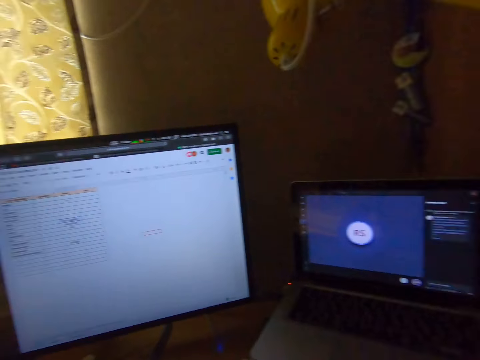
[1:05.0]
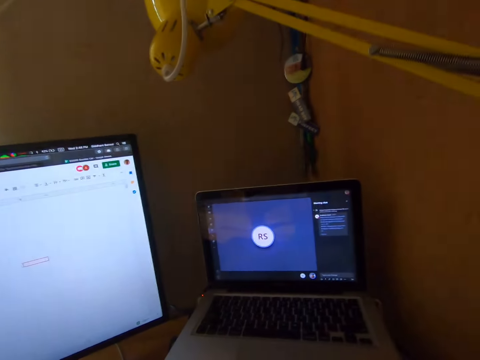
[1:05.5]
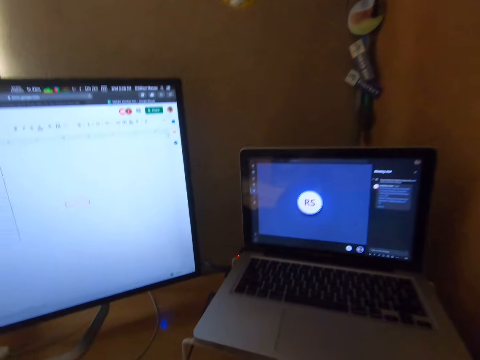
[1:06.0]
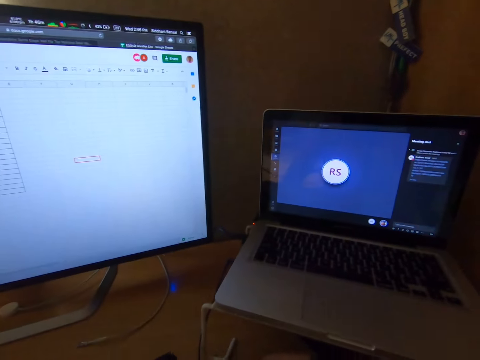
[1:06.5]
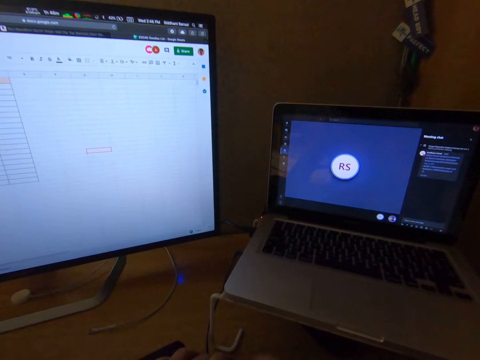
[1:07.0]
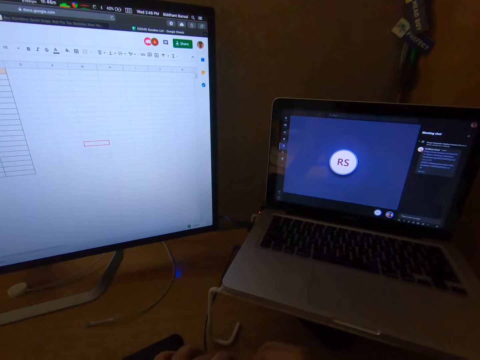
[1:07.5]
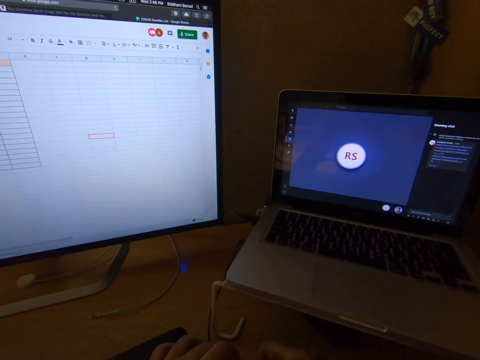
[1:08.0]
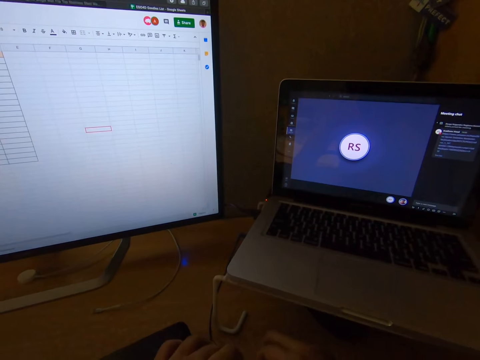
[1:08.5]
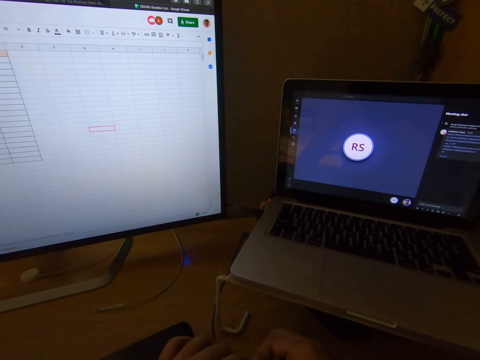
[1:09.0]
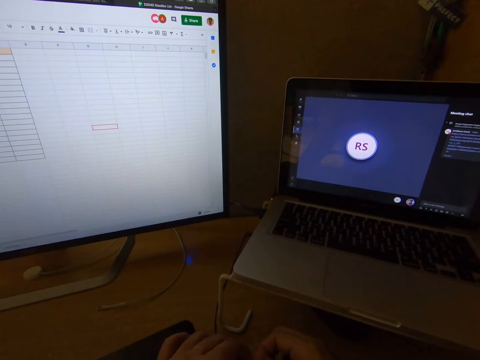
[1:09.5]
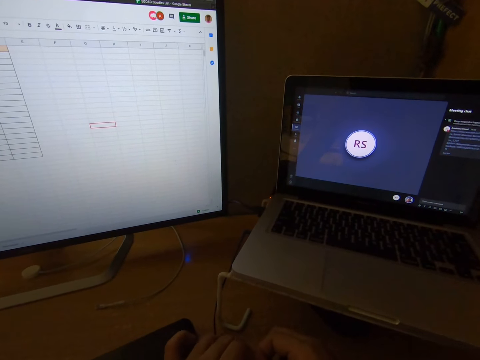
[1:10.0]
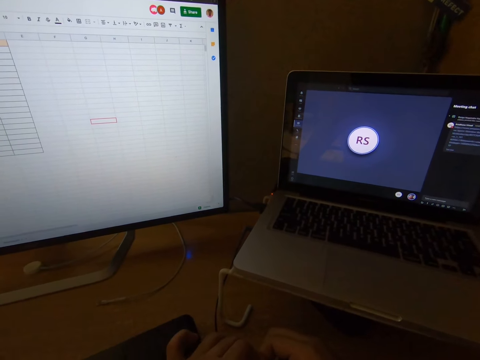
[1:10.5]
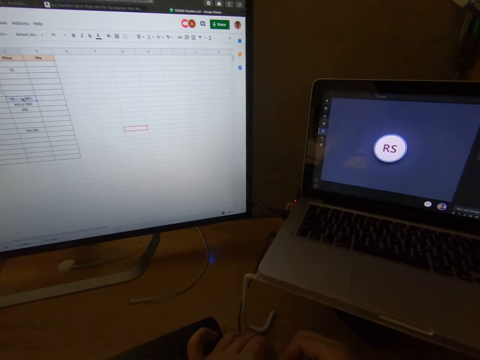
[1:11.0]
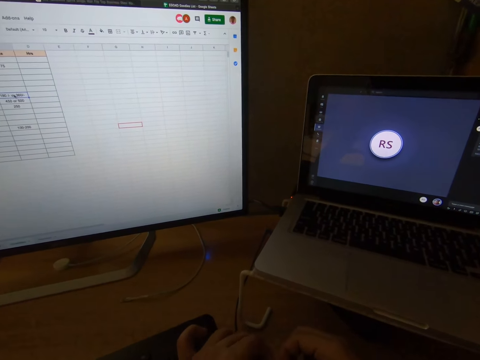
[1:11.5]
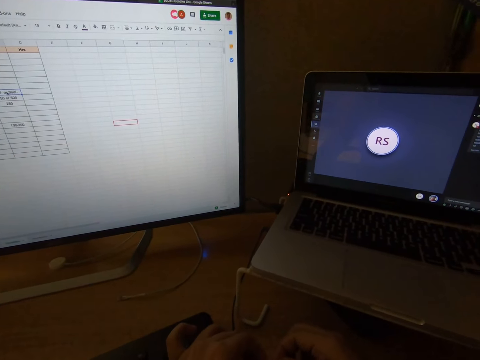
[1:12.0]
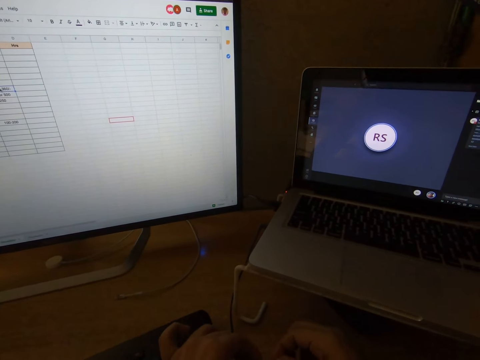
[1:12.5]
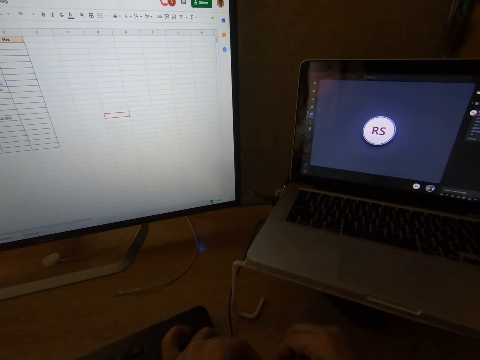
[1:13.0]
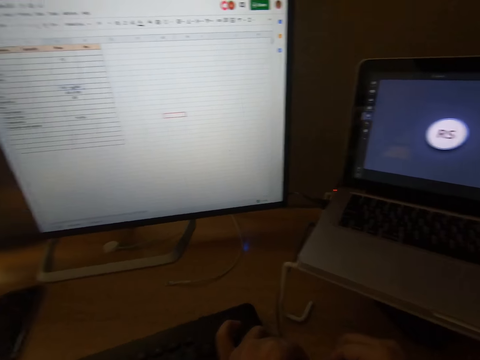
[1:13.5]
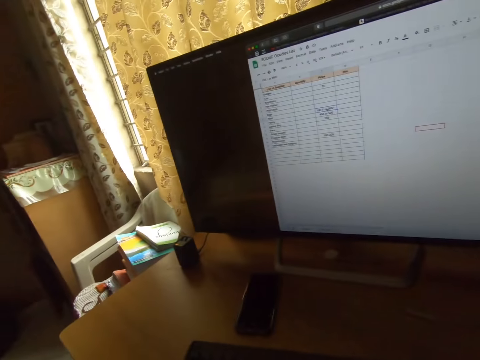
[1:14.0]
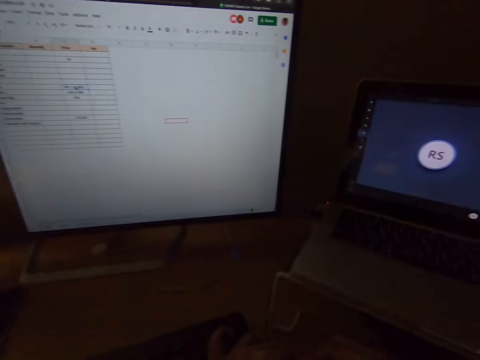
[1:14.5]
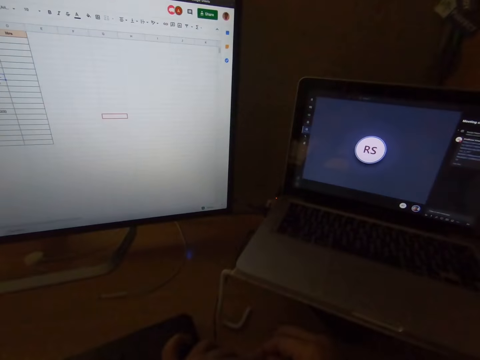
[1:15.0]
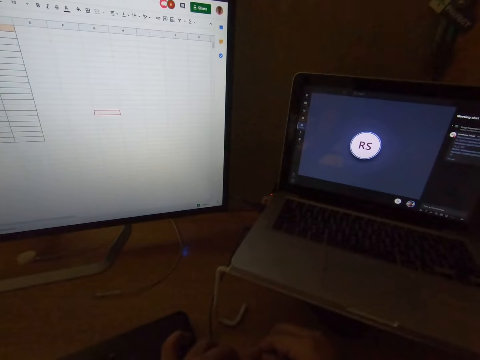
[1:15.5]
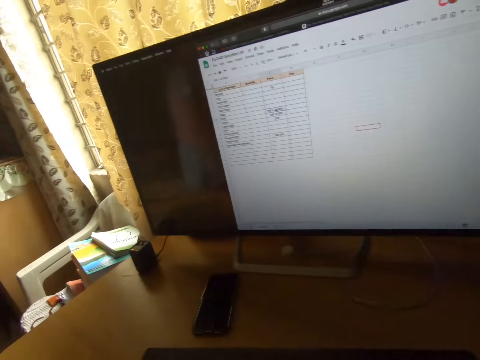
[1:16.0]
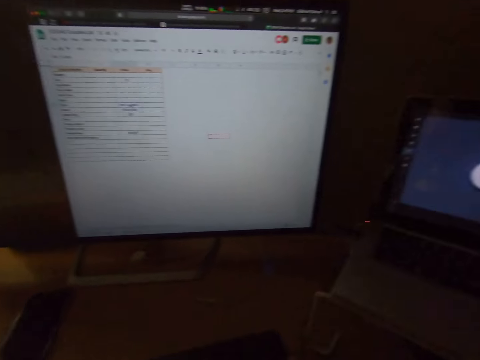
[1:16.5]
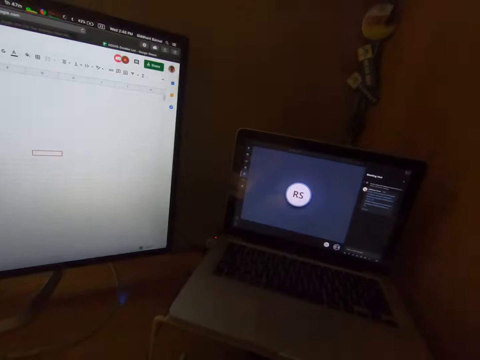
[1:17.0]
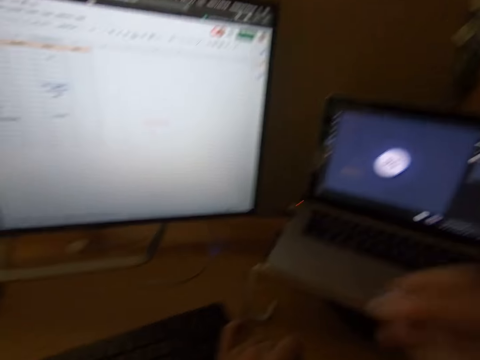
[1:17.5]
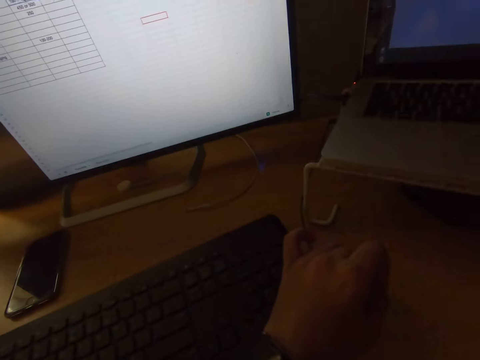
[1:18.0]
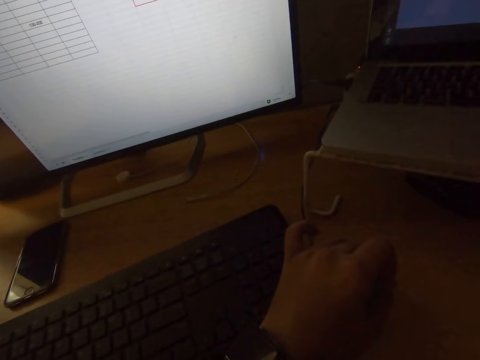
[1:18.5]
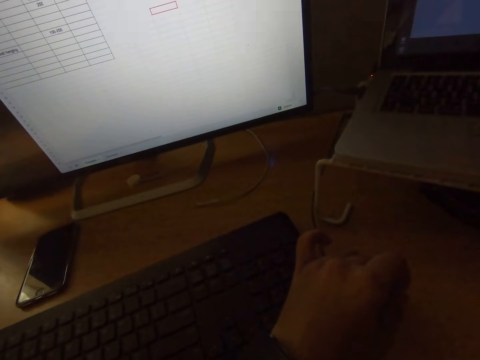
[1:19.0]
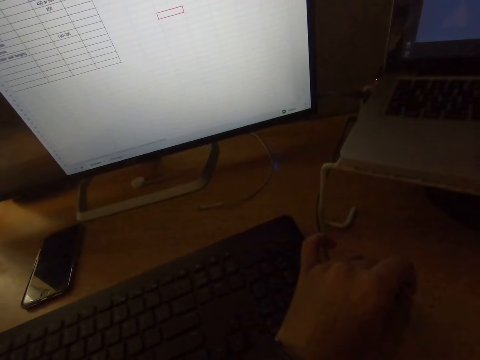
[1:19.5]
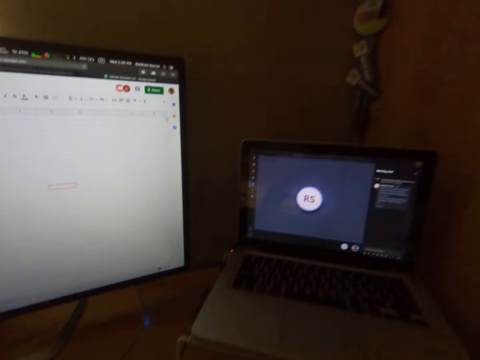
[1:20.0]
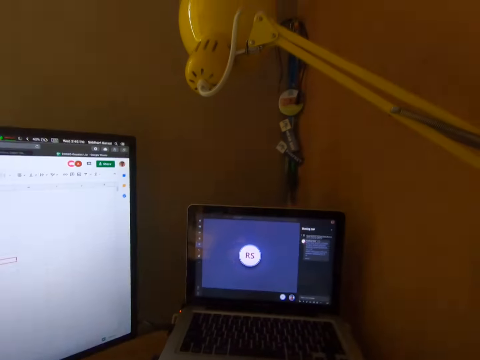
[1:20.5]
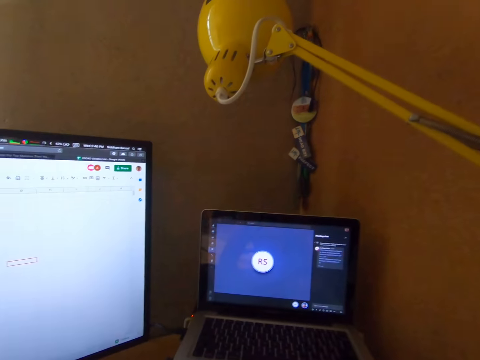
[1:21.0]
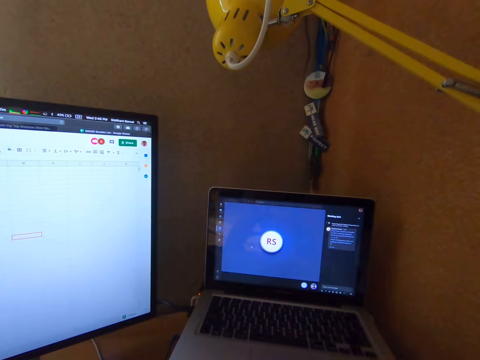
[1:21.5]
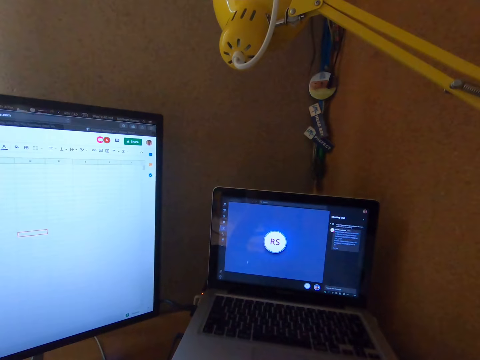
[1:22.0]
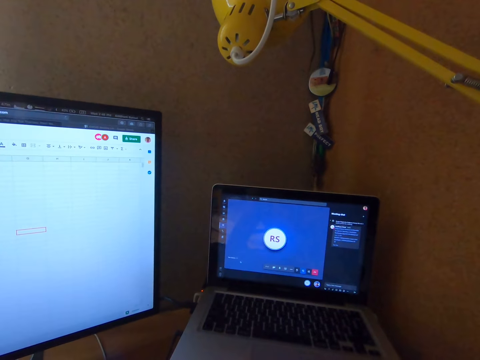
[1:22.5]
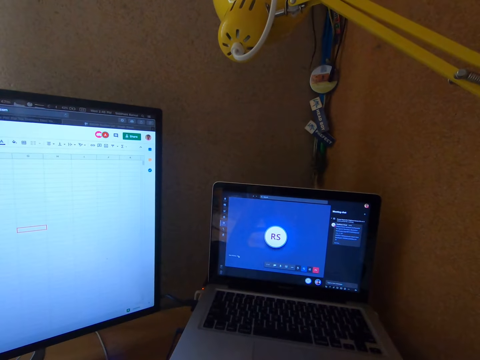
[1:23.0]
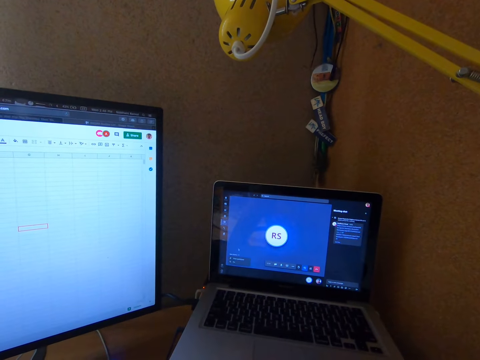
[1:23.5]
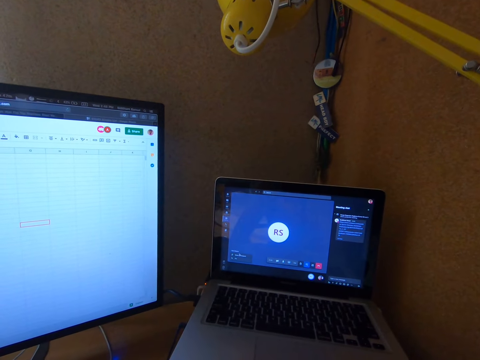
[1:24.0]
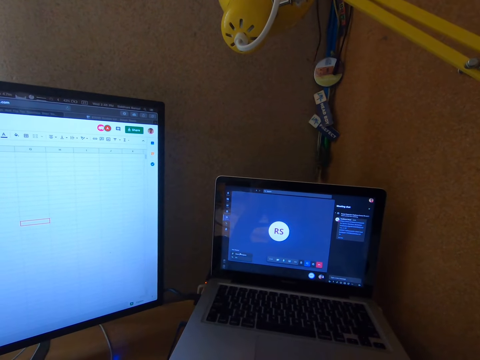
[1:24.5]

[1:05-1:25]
The camera wearer puts his two hands together on a table. He places his hands on the mouse. He raises his right hand. He removes the right hand on the mouse. He drops his right hand.

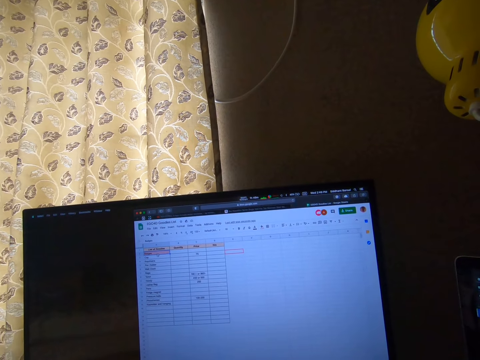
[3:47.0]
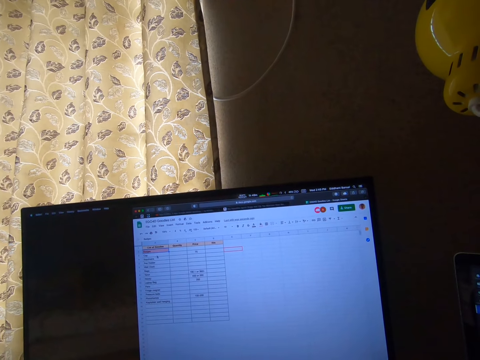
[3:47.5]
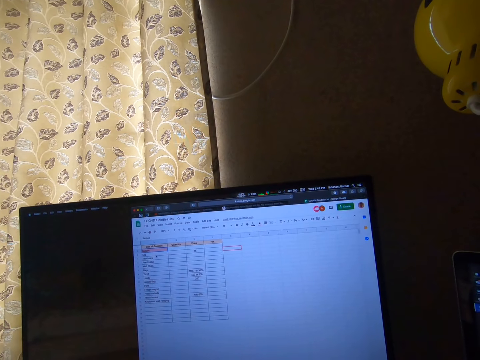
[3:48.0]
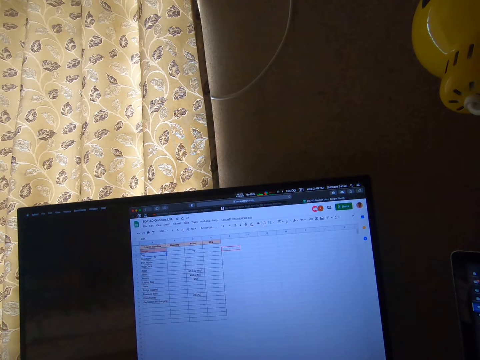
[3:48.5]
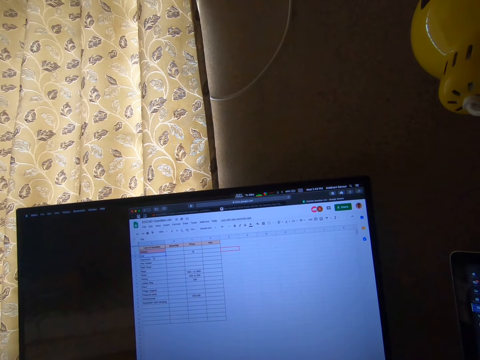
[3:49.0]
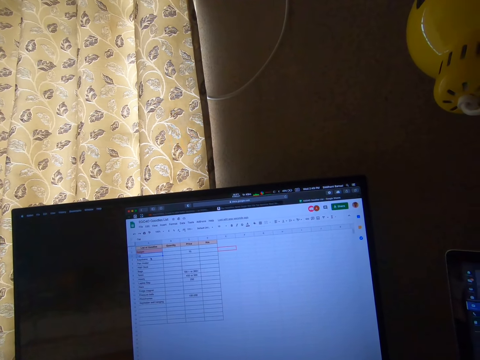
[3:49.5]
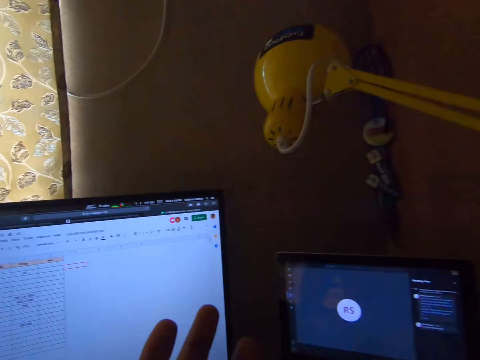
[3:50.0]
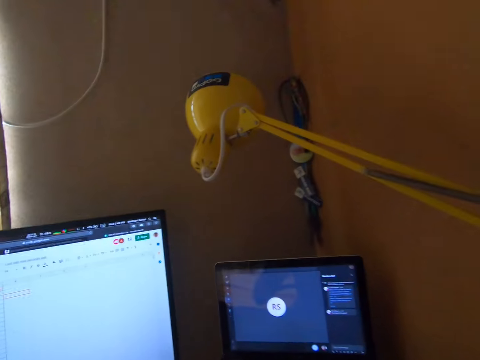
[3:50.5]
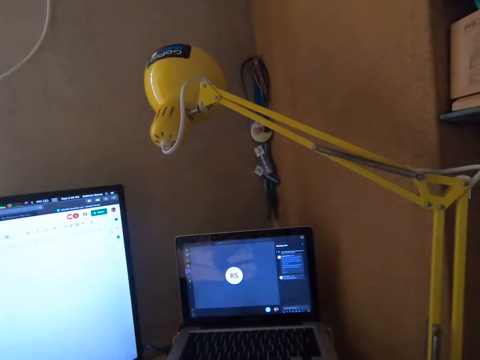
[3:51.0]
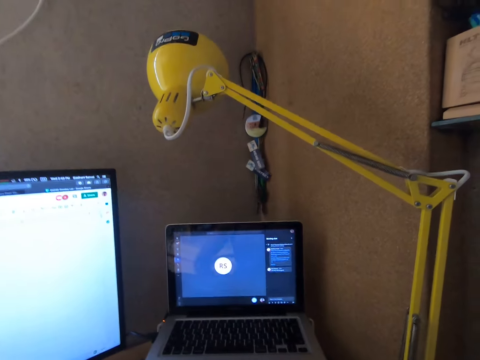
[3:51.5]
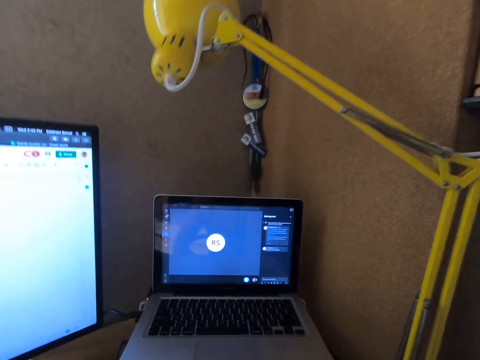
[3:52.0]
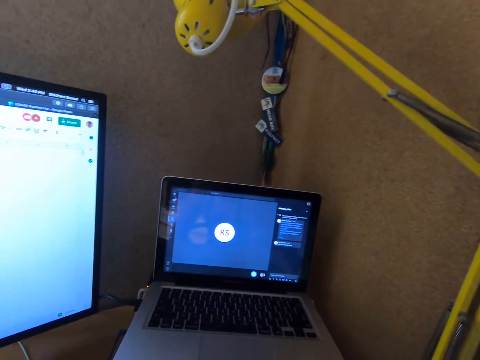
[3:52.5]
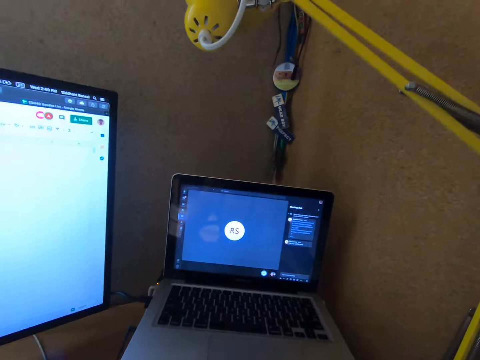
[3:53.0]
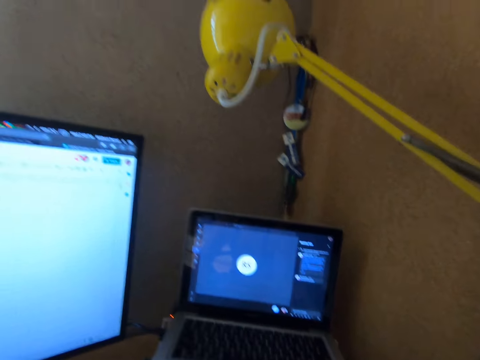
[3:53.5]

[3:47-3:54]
The camera wearer touches the desktop screen on the table with his left hand.
